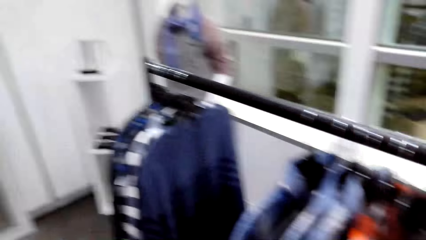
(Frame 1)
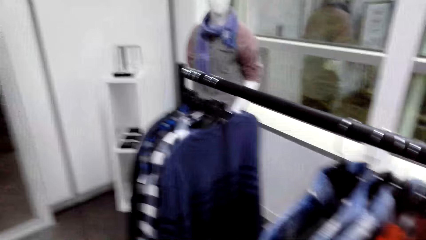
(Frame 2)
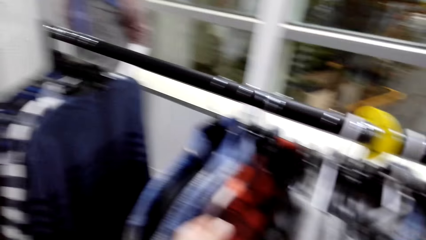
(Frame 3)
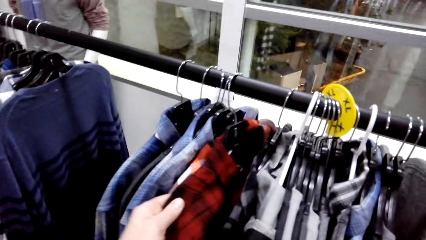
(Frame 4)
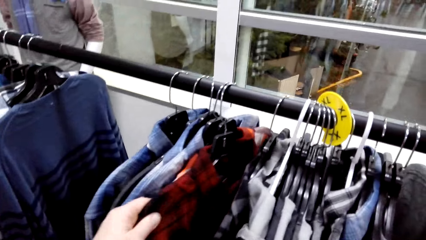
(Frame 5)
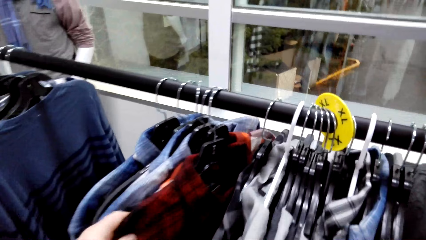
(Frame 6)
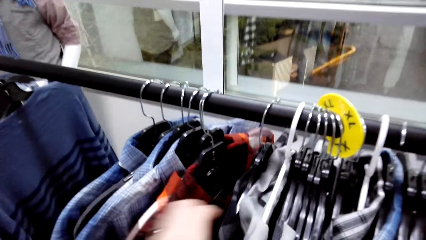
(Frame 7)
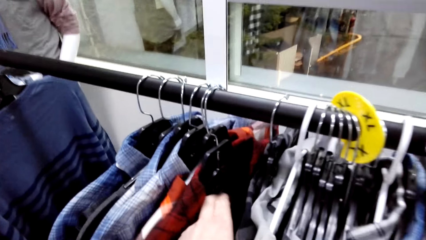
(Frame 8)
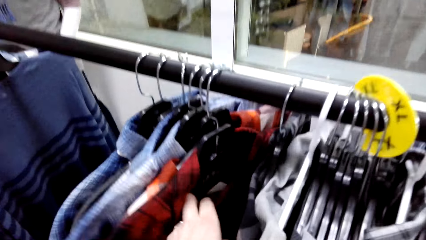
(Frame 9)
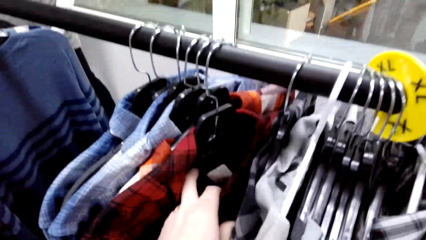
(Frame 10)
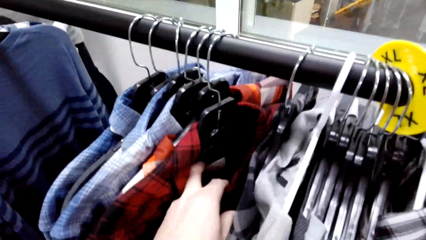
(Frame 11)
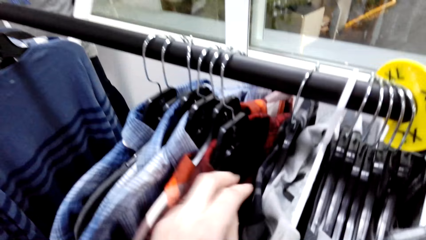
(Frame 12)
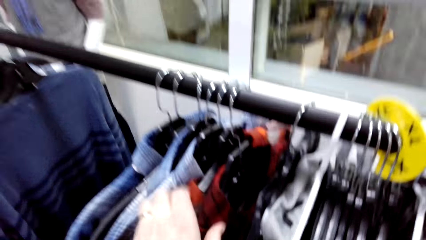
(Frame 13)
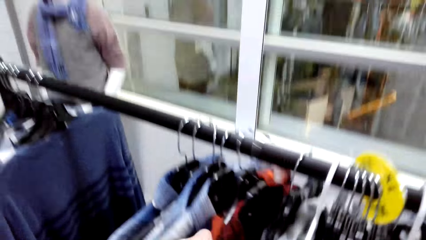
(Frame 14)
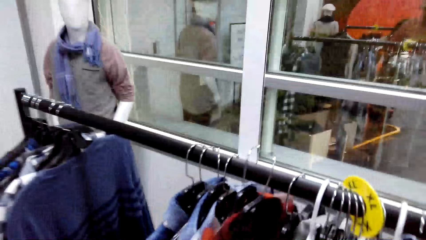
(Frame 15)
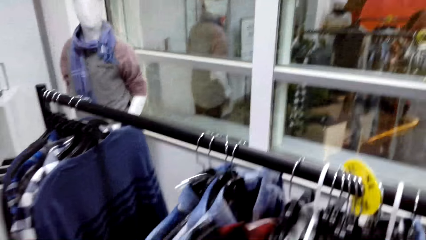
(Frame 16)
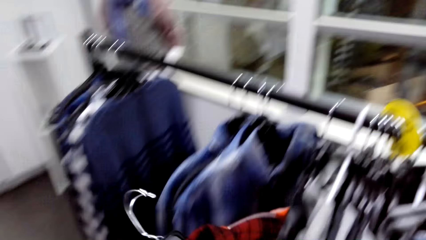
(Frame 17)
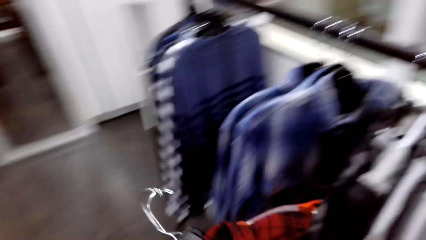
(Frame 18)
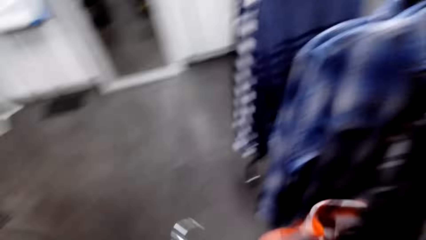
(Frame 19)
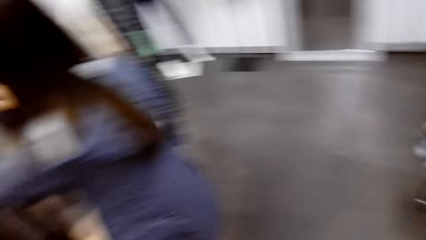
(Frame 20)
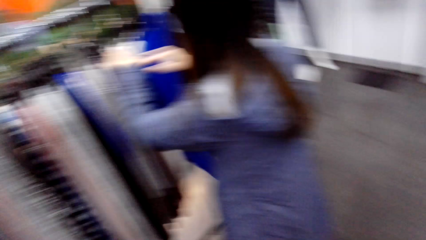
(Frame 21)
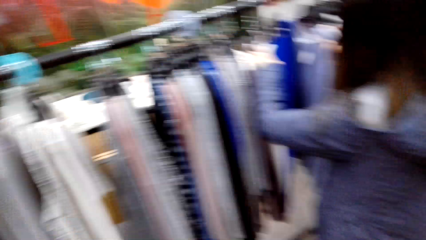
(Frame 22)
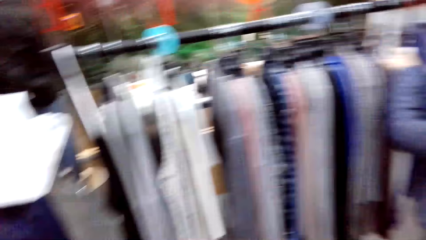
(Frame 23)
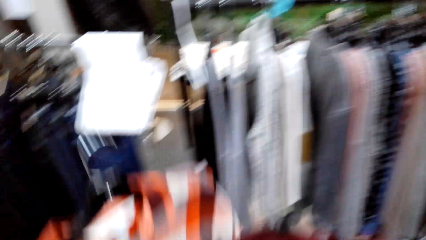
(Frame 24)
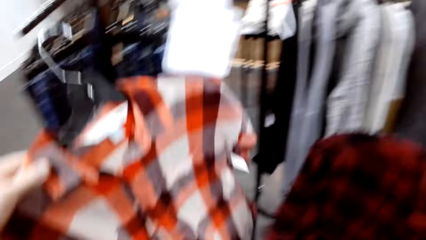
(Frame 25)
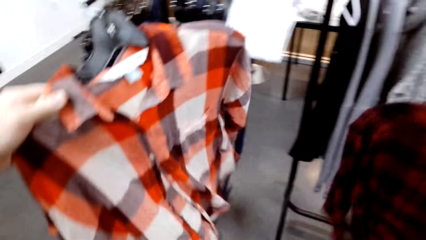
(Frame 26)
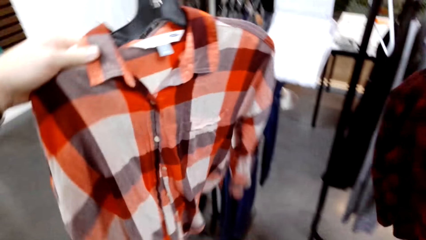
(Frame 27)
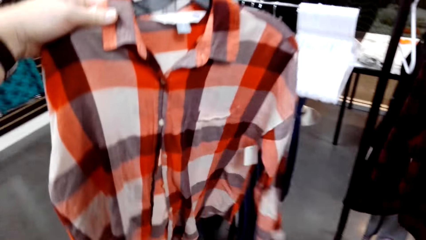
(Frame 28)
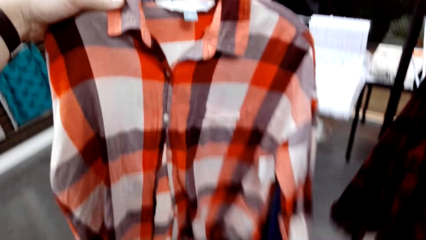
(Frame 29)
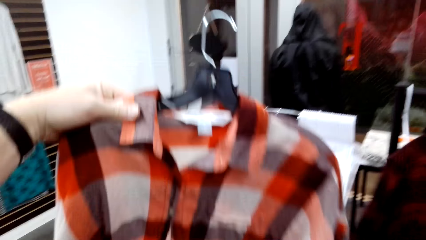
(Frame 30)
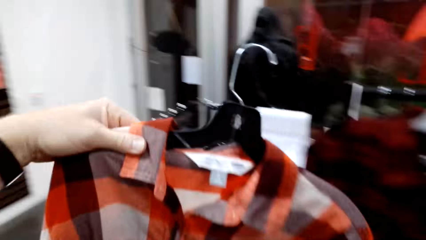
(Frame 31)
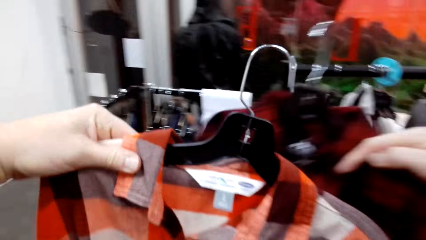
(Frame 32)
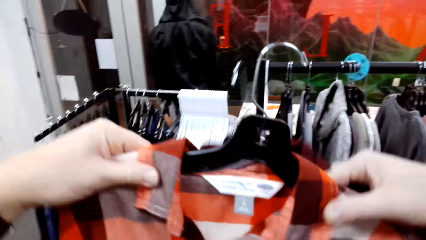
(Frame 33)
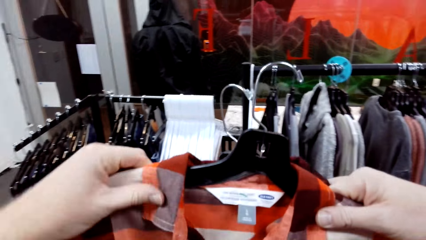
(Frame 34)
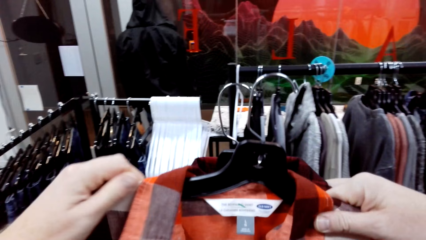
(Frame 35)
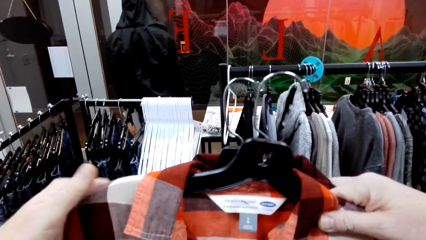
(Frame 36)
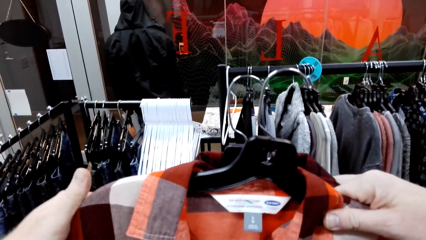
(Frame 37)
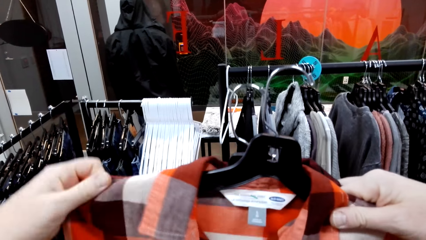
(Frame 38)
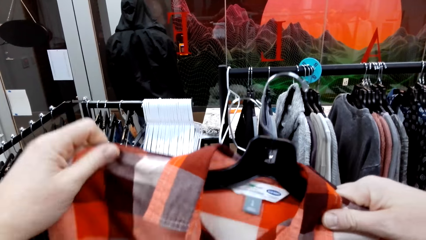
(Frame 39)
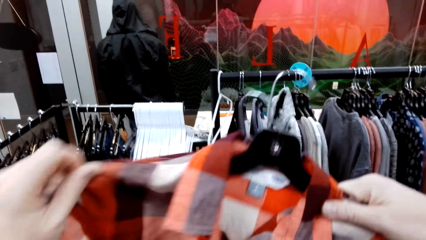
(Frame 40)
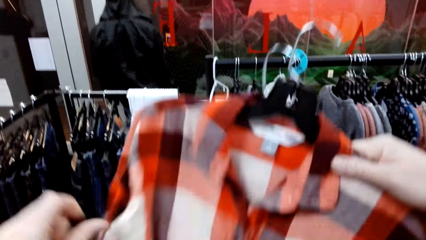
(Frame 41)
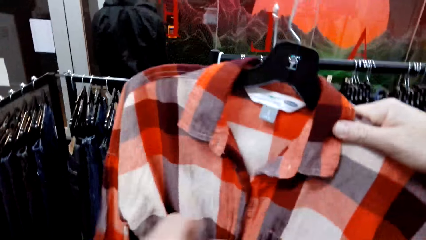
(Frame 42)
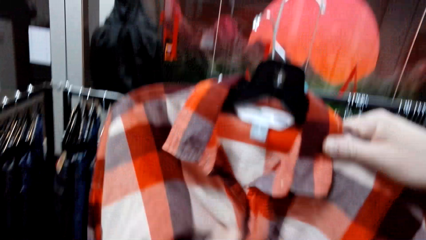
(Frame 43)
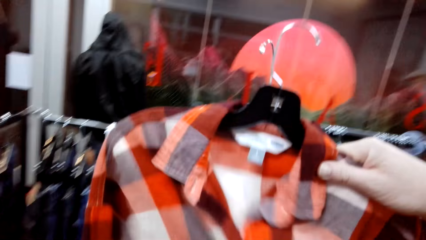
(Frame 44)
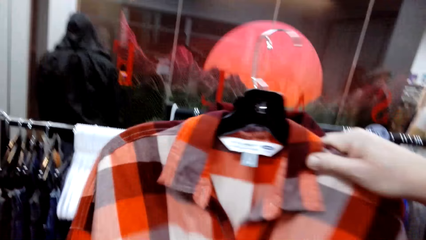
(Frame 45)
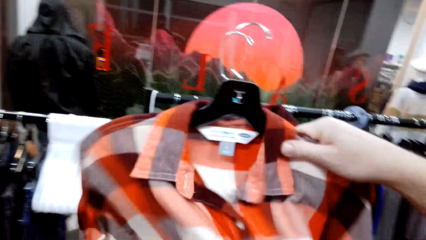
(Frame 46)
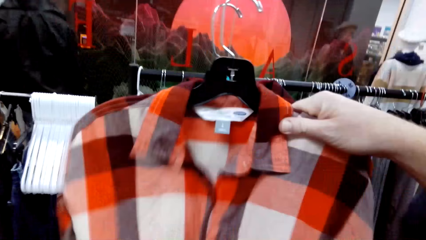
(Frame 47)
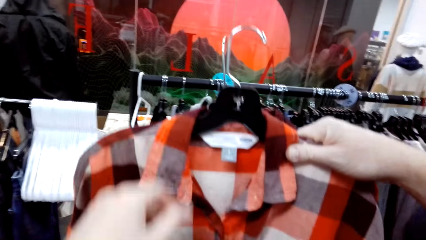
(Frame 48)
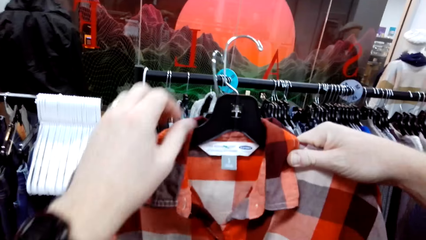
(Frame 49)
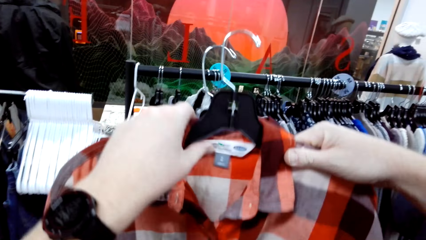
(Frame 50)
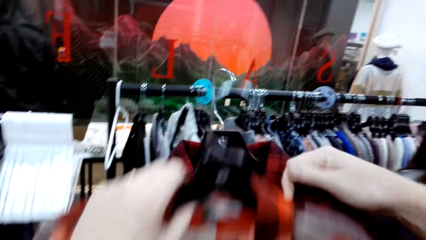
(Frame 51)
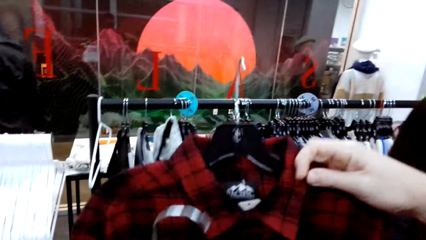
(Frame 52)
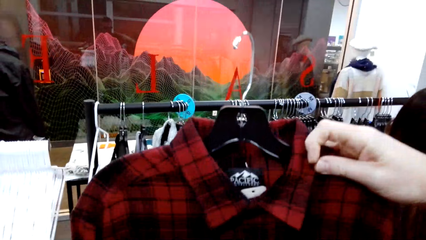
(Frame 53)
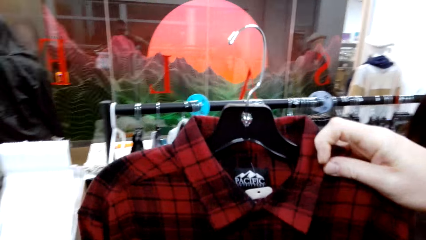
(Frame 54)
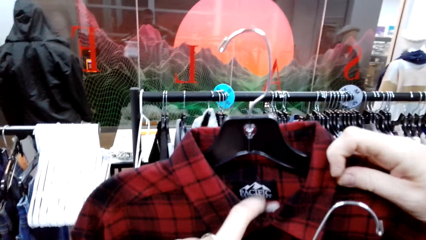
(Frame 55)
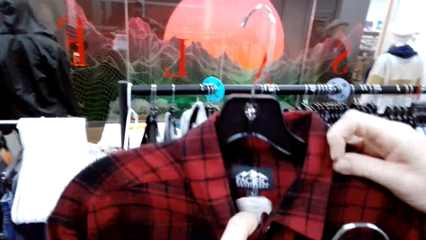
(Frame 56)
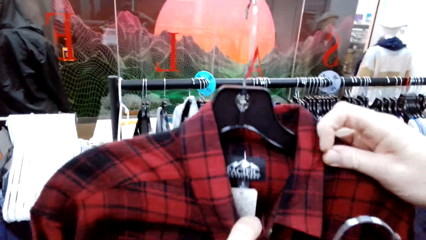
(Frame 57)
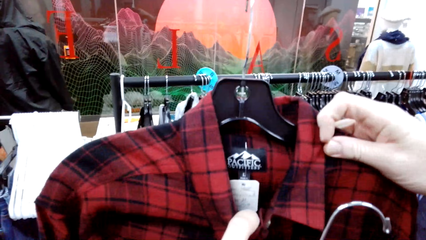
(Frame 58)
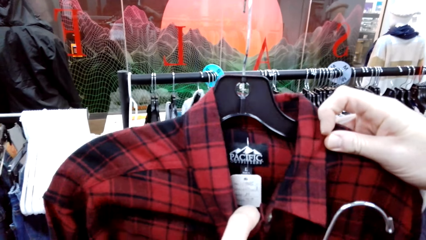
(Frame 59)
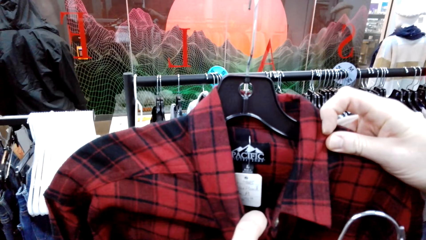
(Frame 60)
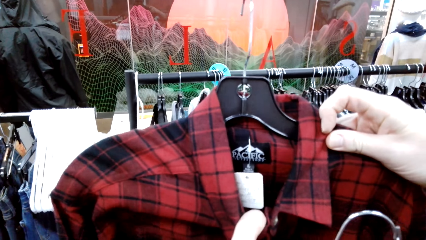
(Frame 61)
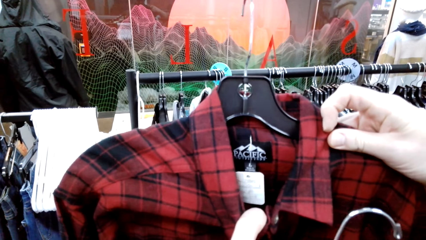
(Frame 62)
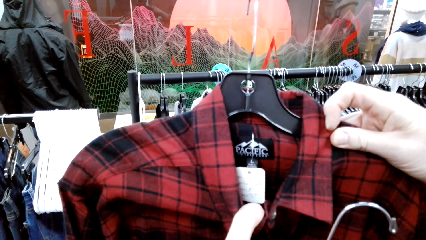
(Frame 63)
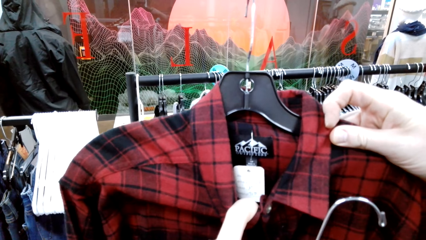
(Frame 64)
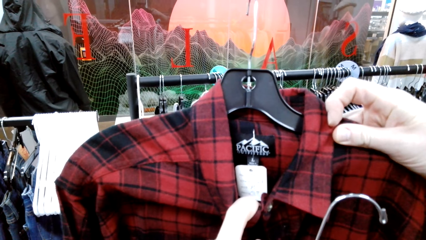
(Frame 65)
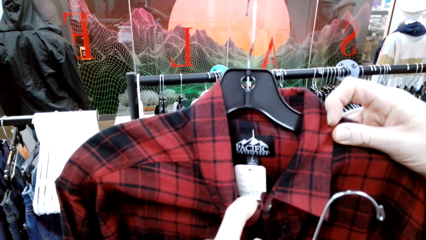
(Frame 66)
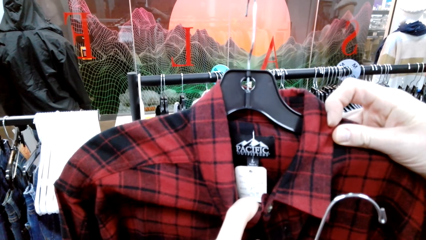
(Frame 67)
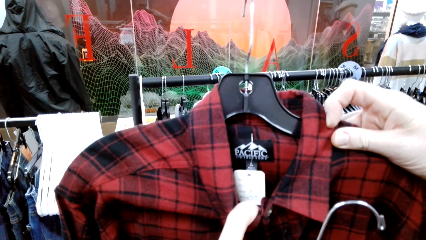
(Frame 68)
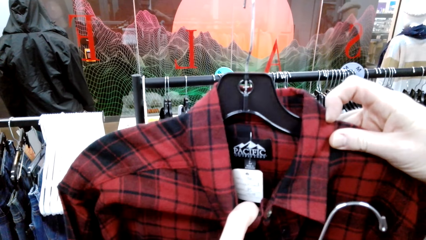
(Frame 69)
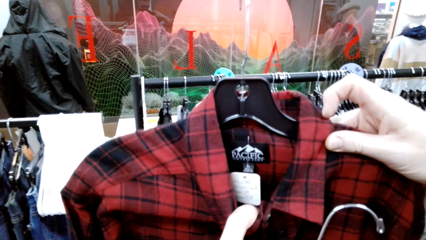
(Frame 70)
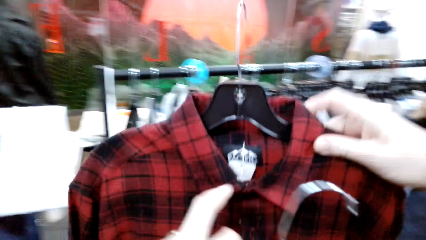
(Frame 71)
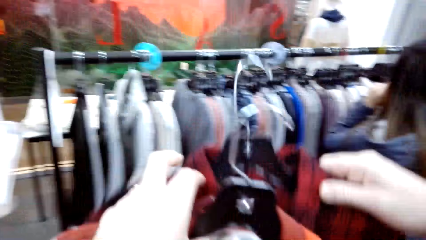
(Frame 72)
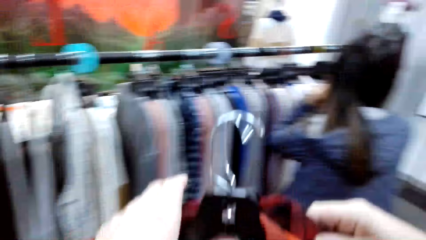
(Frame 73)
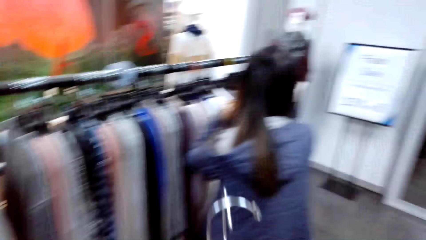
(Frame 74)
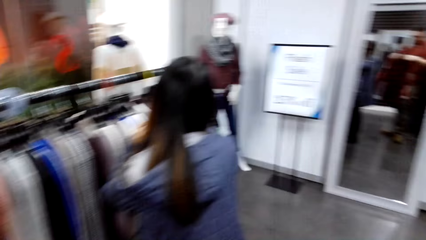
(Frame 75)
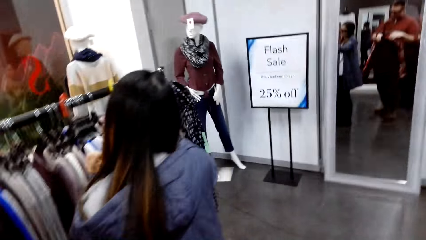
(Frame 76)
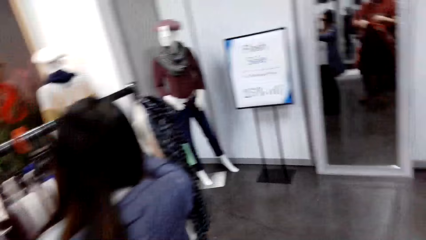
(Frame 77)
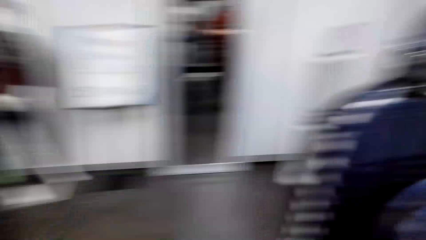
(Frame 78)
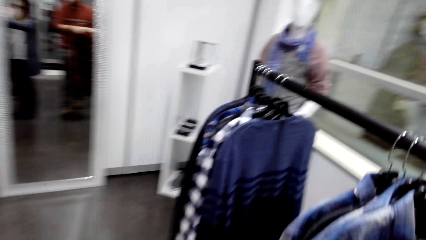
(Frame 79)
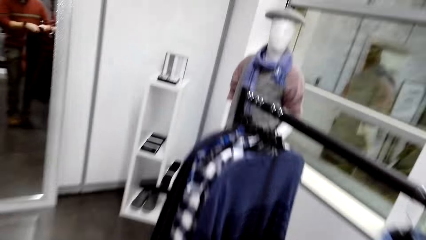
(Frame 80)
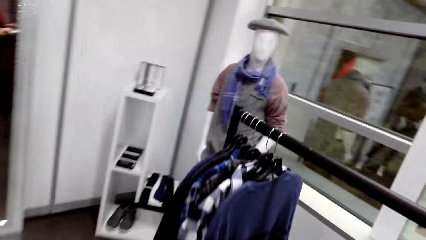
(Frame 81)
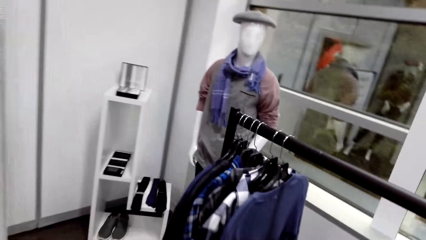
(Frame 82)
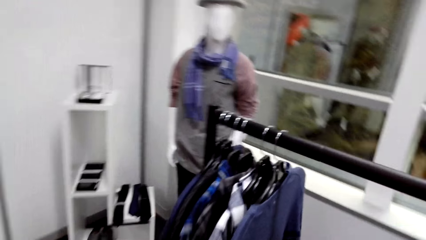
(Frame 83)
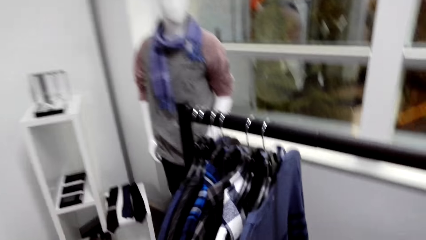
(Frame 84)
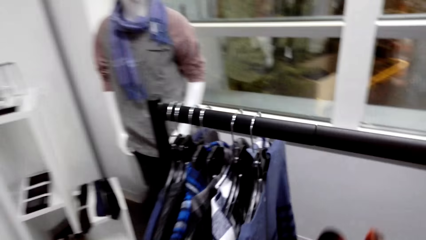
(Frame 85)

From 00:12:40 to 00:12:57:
The camera wearer searches the shirt from the hanger. They unhang the shirt from the hanger. They look at the shirts.
